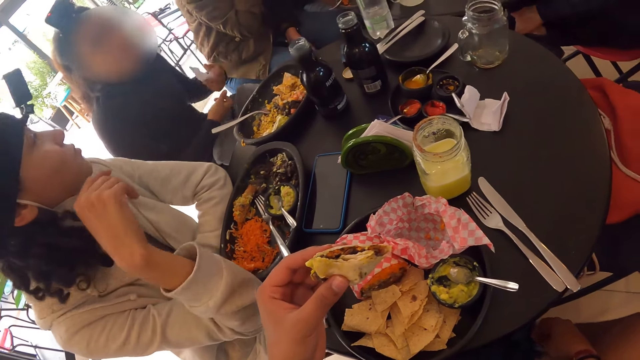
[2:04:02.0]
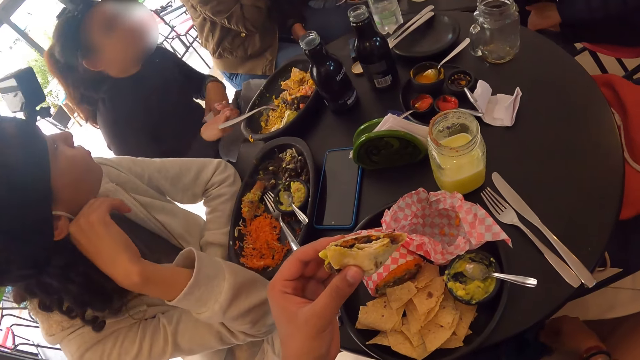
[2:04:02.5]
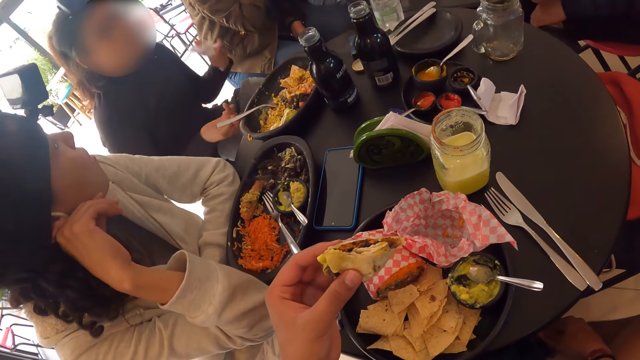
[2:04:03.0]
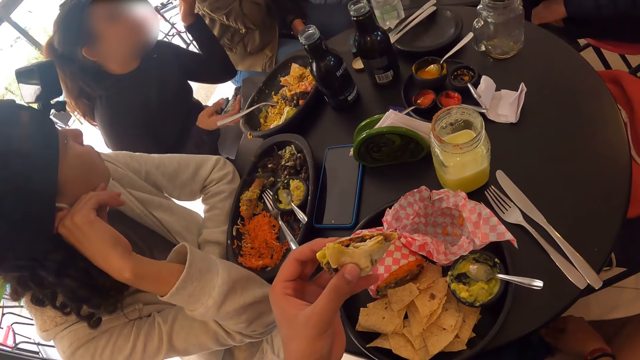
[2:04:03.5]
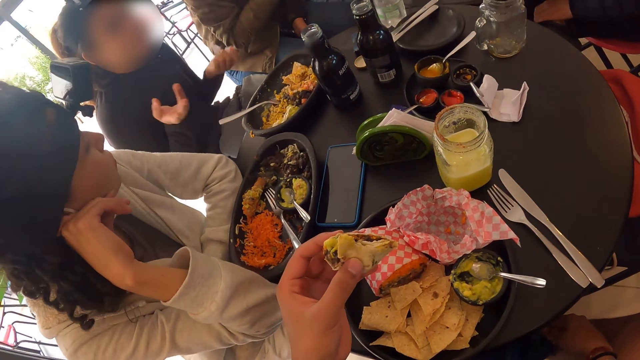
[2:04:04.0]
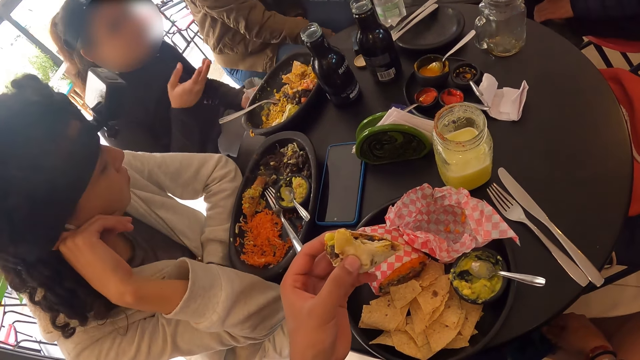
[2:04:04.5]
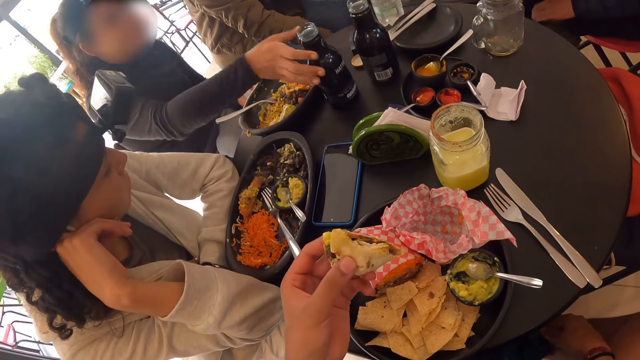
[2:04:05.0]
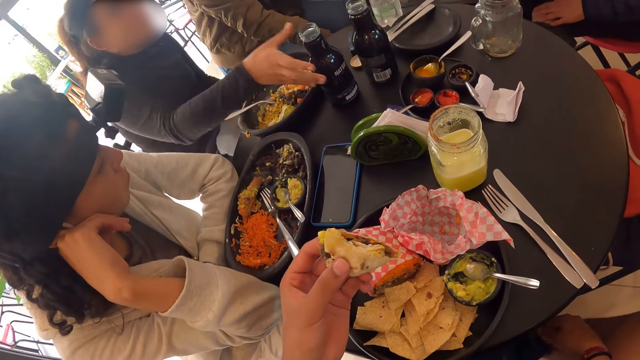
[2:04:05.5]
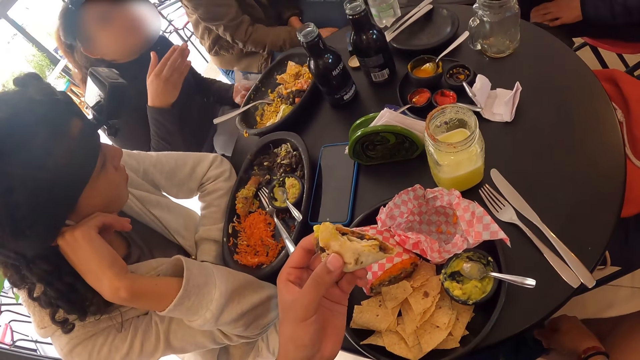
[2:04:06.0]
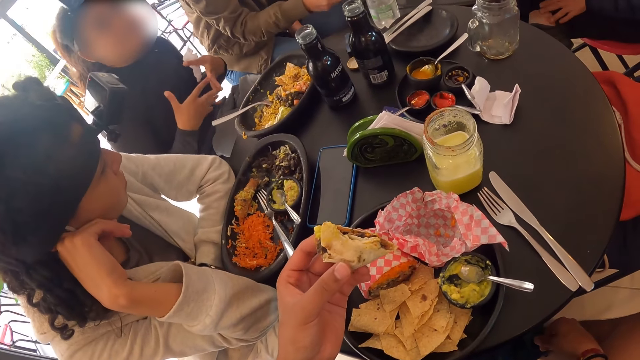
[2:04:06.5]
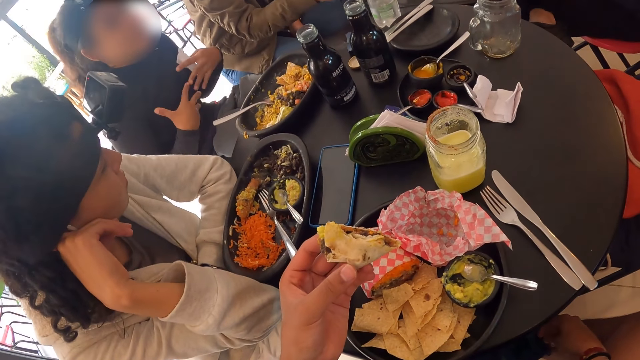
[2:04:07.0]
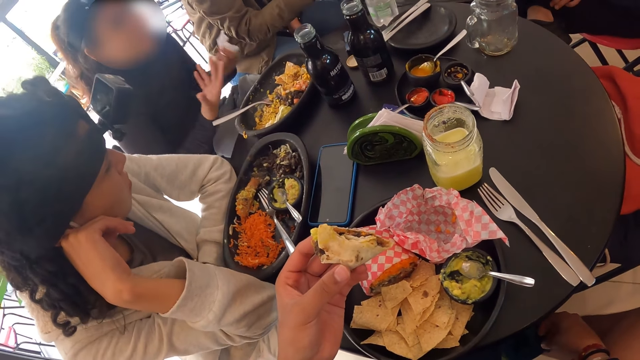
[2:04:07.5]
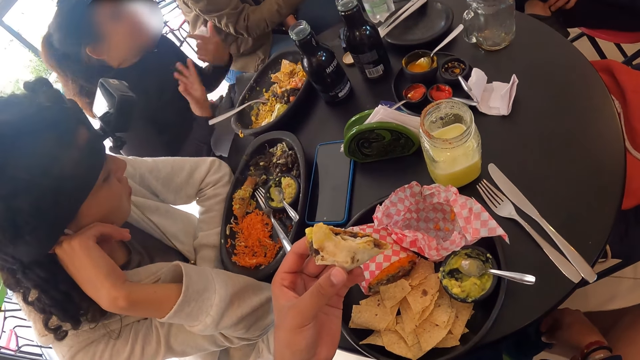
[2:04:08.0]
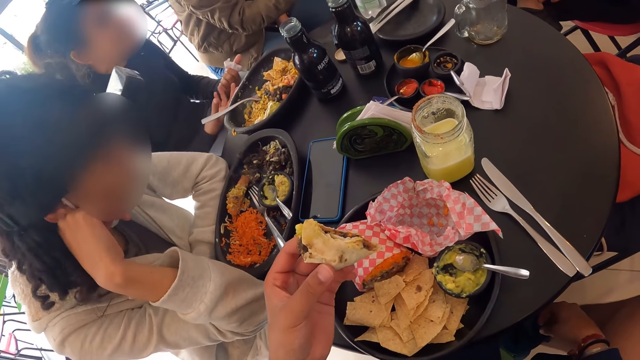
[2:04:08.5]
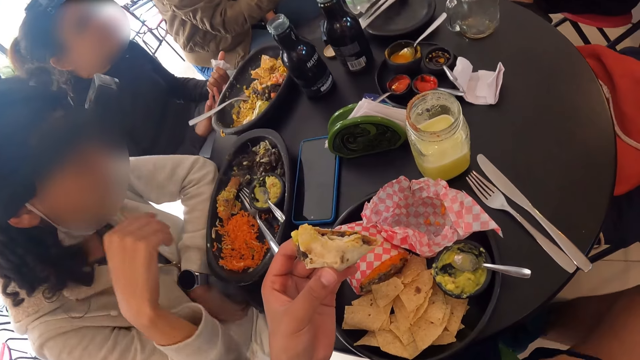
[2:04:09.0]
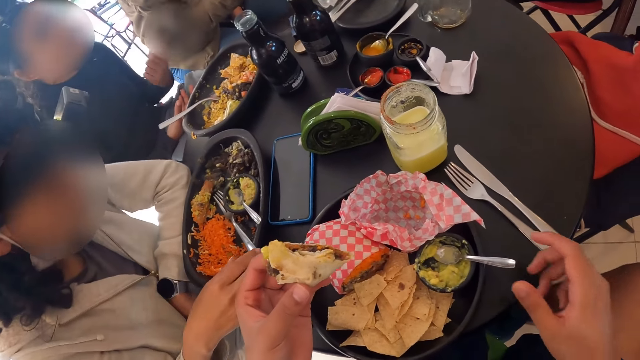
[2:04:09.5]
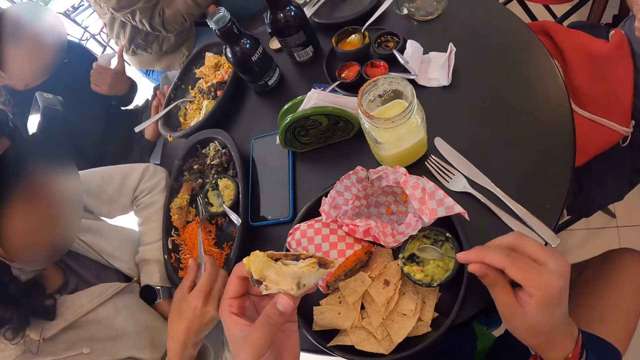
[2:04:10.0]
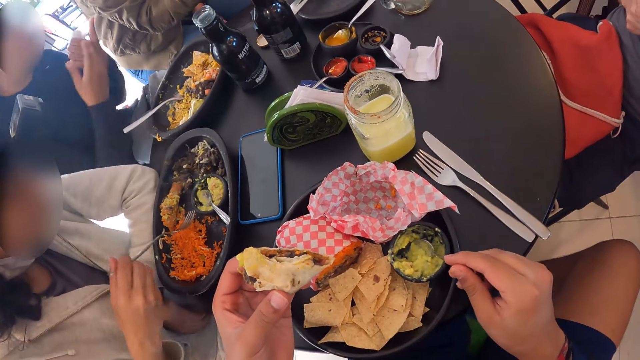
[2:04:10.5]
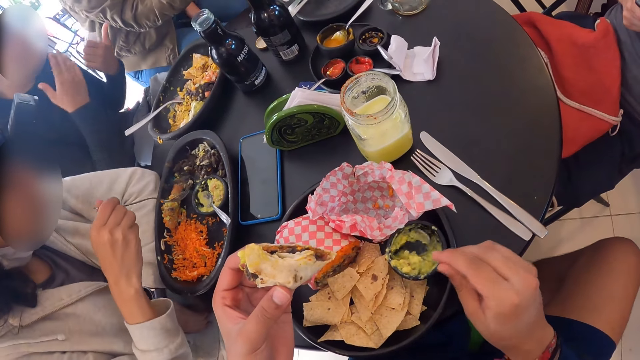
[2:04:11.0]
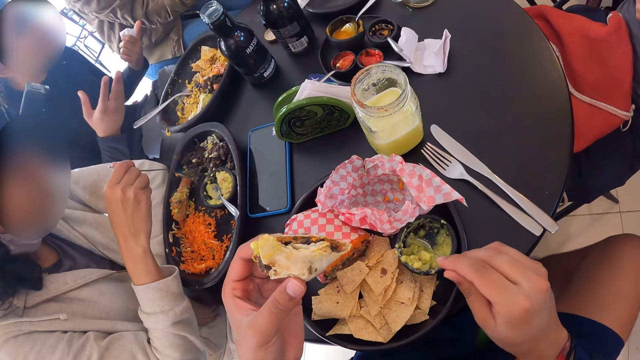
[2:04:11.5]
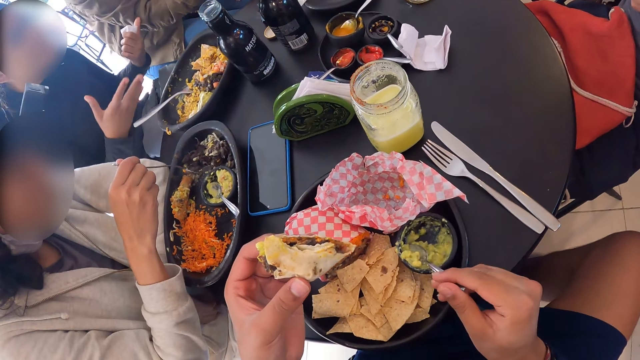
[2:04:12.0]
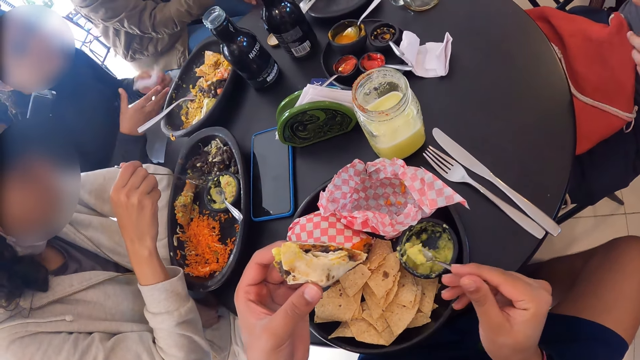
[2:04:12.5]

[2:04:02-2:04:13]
The camera wearer takes pudding from the black container with the spoon with his right hand. The woman eats the meal from the plate with the fork with her right hand.

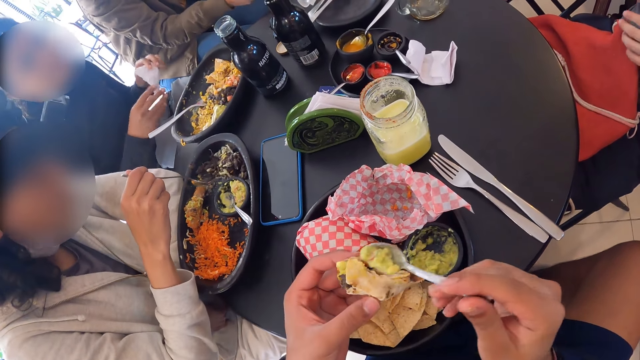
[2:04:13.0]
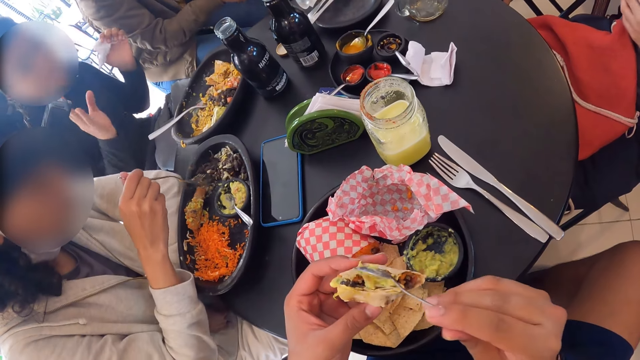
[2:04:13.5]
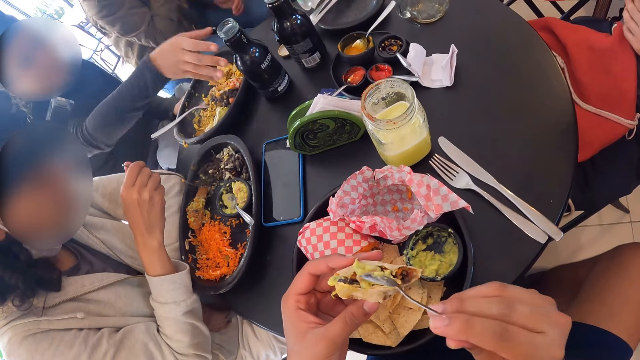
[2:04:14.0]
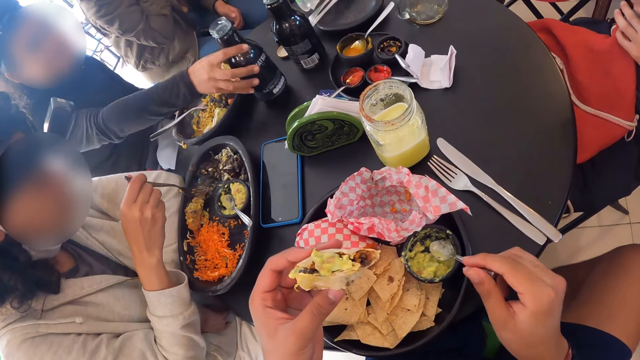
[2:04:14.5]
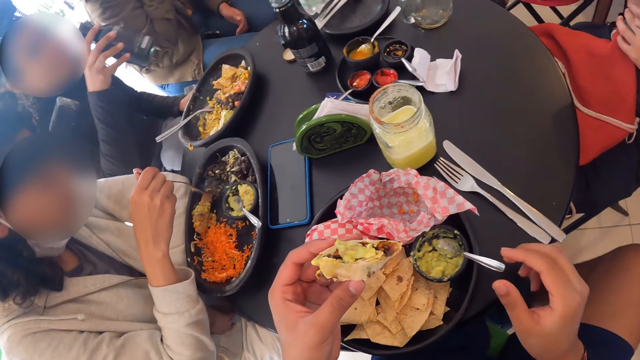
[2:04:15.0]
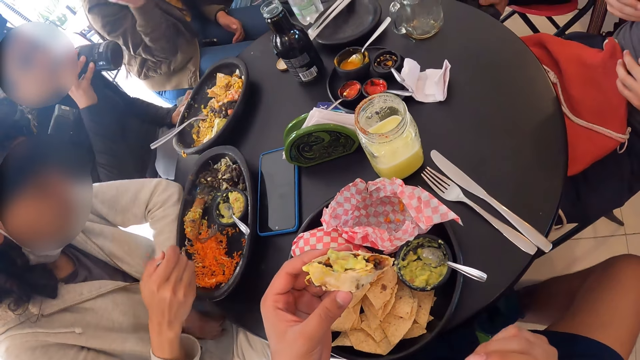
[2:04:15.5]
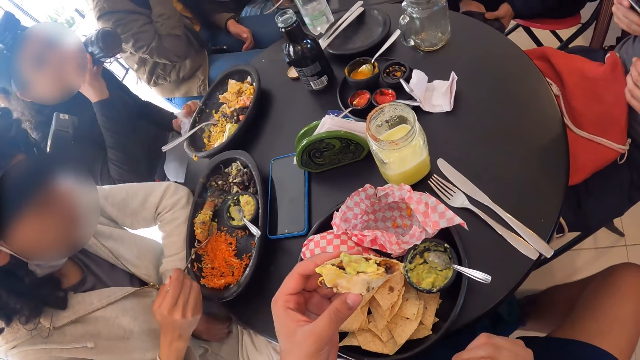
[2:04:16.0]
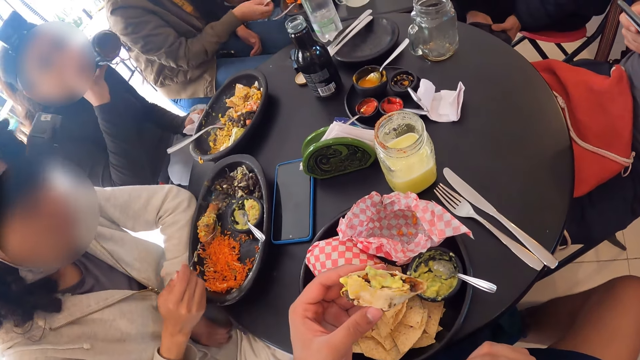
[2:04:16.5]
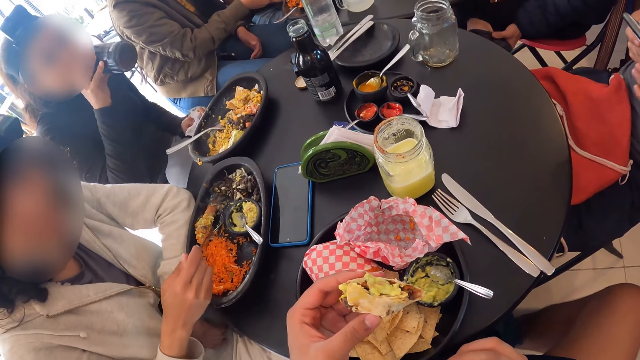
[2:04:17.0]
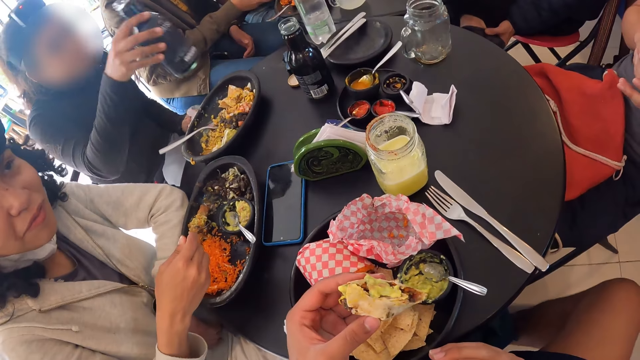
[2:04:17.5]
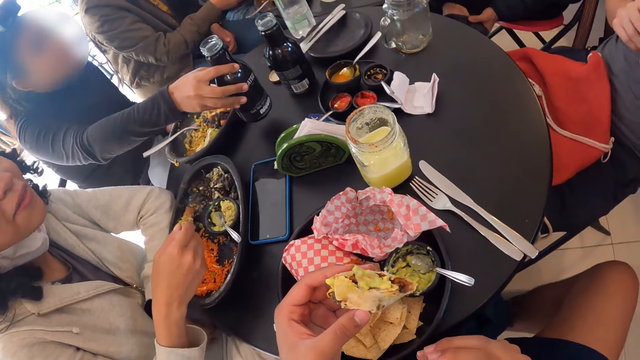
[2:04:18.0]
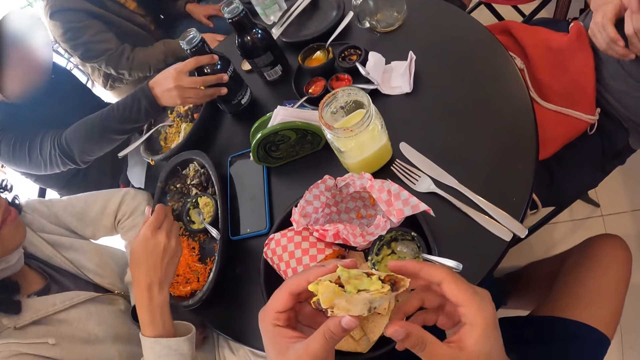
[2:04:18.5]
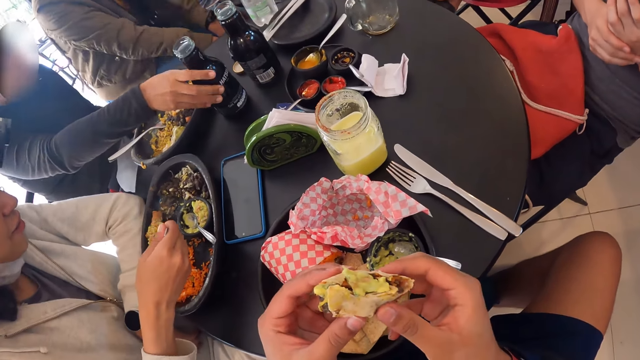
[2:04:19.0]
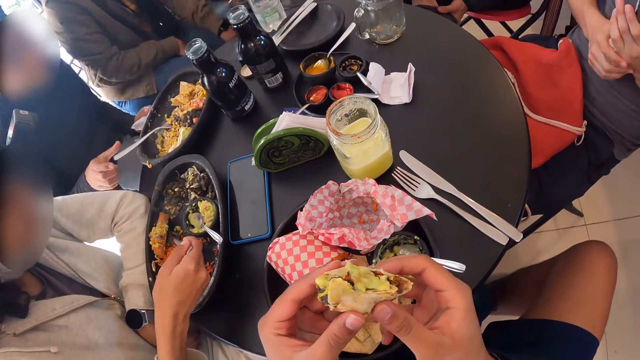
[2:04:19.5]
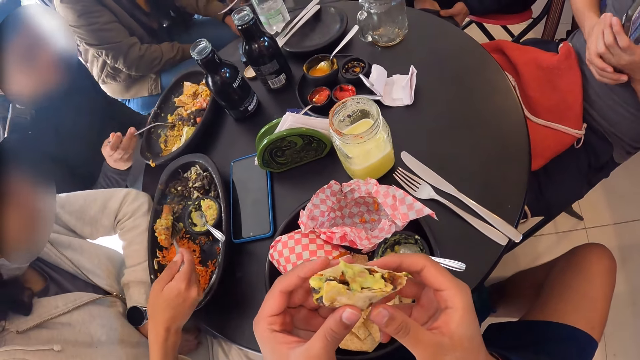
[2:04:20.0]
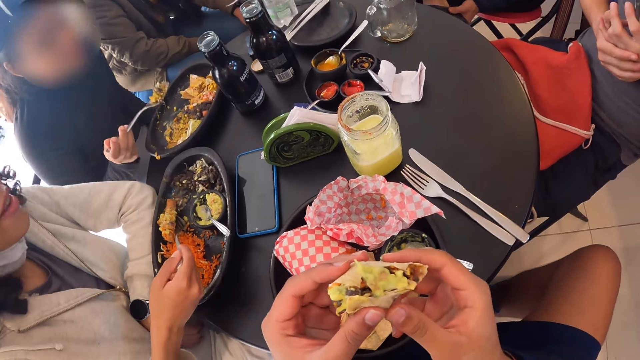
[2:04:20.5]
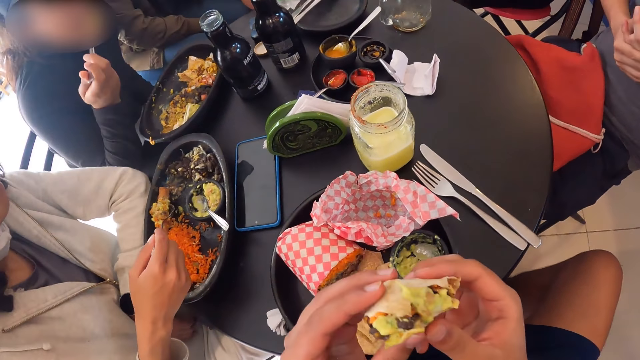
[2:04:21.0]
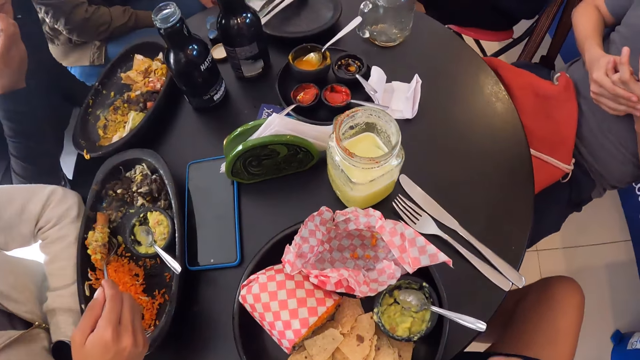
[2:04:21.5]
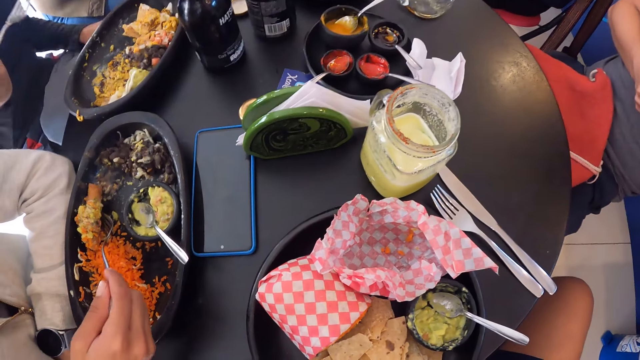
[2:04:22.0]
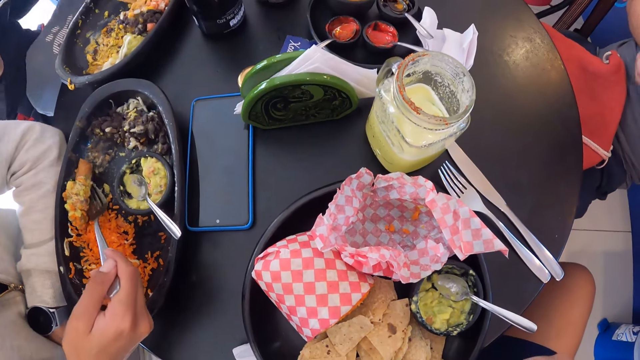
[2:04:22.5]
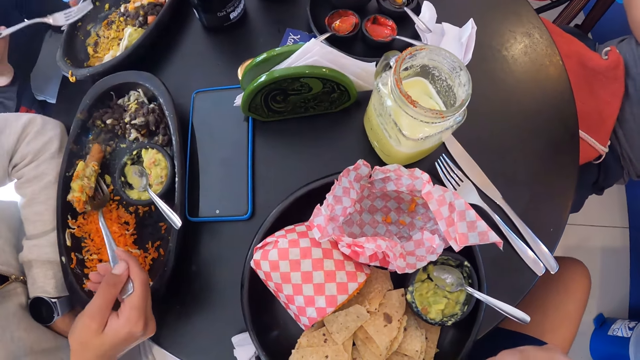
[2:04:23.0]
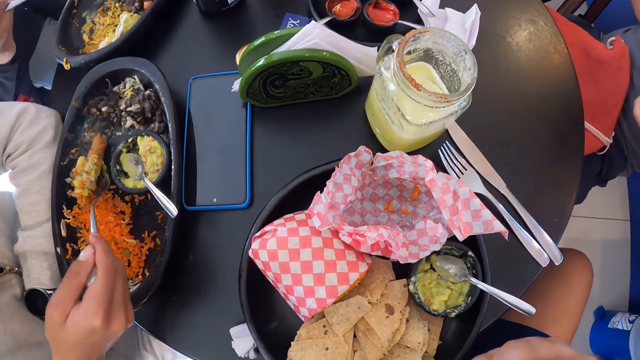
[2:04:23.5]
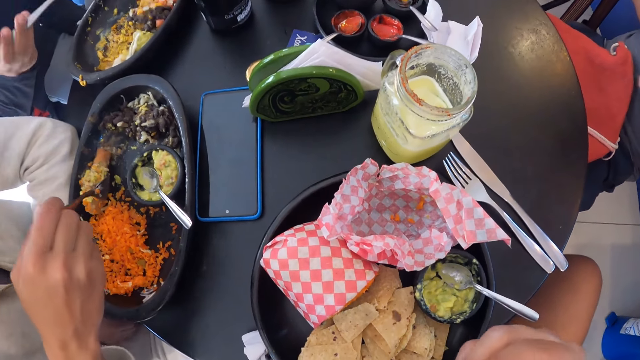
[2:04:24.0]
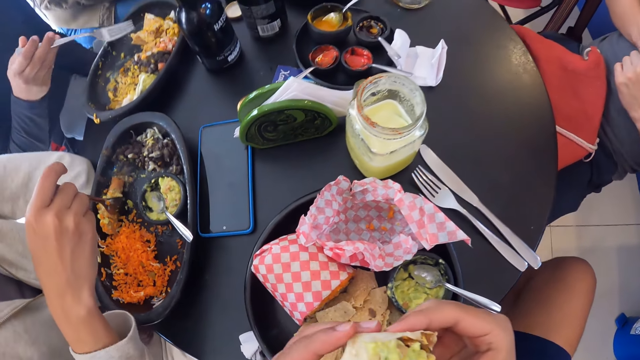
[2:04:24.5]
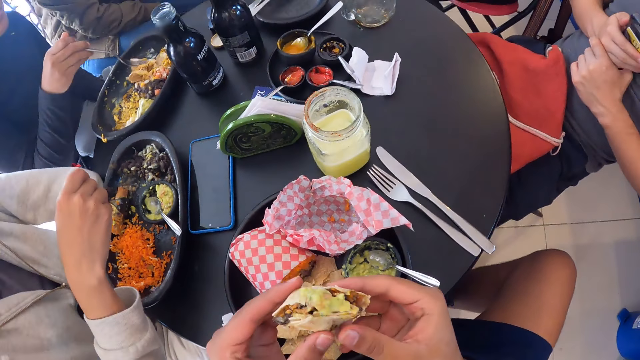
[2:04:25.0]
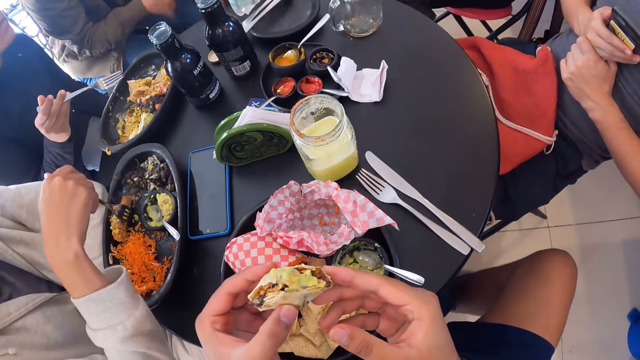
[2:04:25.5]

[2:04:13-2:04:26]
The camera wearer puts the pudding on the meal with the spoon in his right hand. A woman picks the water bottle from the table with her right hand. The camera wearer drops the spoon in the black container with his right hand. The woman drinks from the water bottle with her right hand. The woman drops the water bottle on the table with her right hand and eats the meal from the plate with the fork with her right hand. The camera wearer eats the meal with both hands. Another woman scoops the food.
